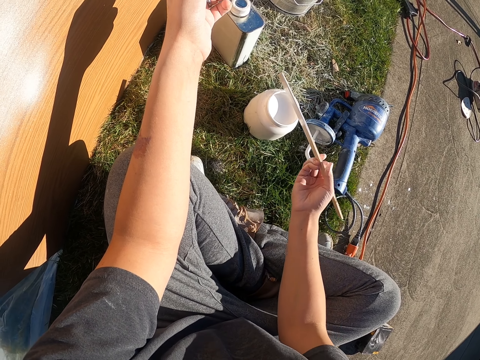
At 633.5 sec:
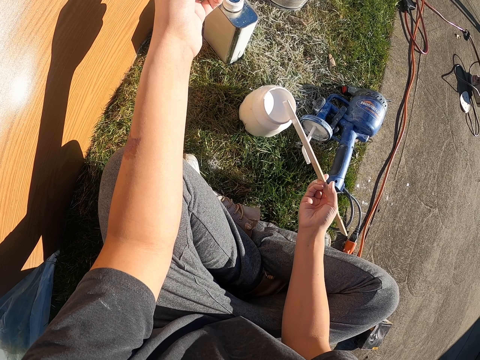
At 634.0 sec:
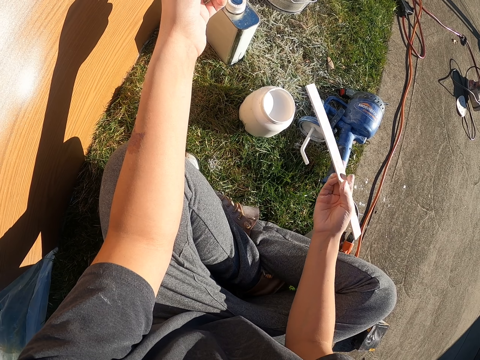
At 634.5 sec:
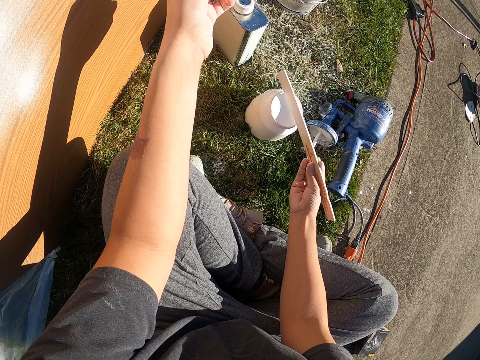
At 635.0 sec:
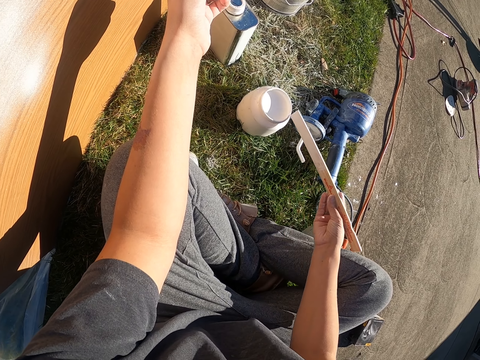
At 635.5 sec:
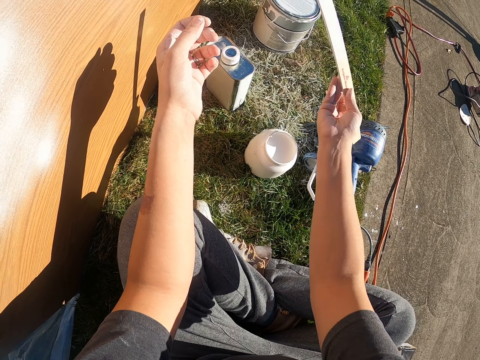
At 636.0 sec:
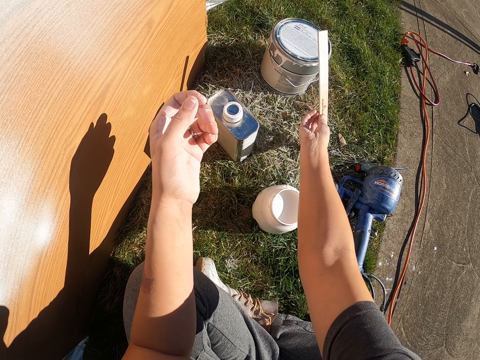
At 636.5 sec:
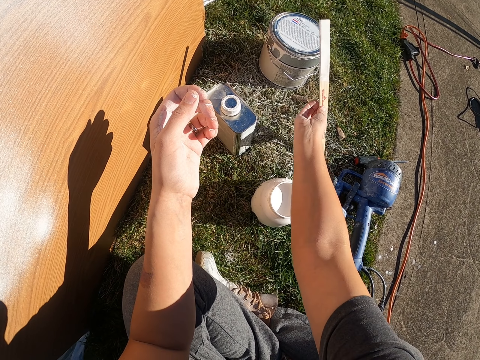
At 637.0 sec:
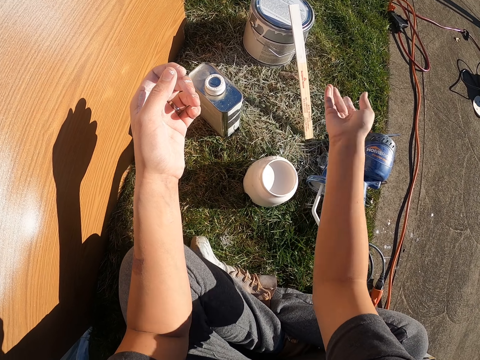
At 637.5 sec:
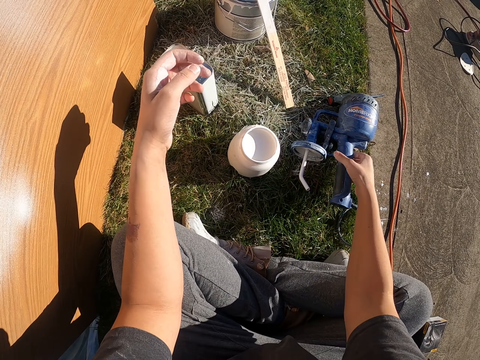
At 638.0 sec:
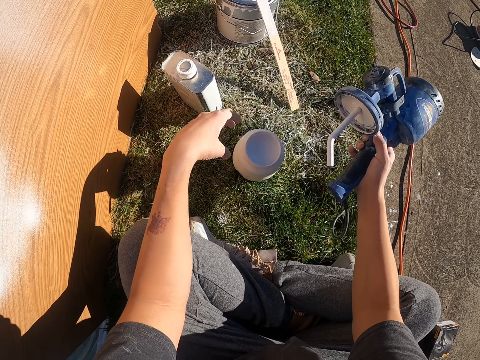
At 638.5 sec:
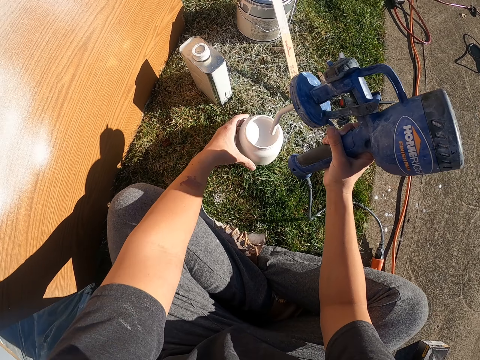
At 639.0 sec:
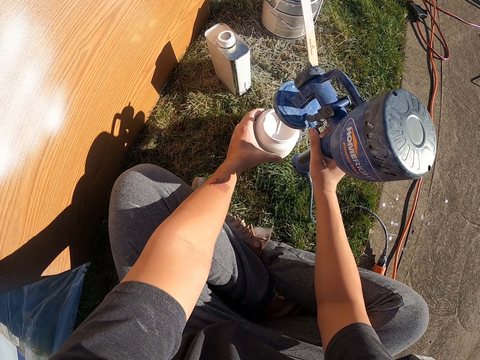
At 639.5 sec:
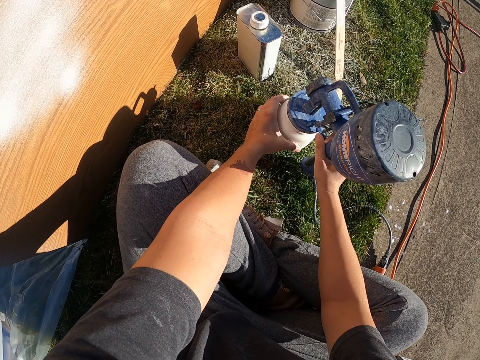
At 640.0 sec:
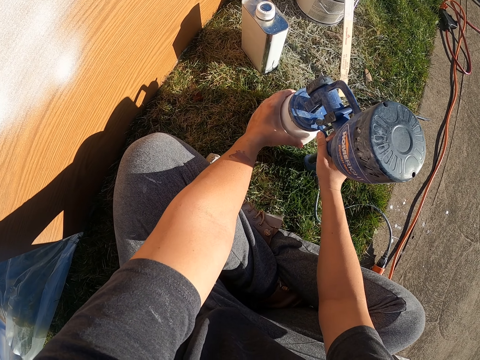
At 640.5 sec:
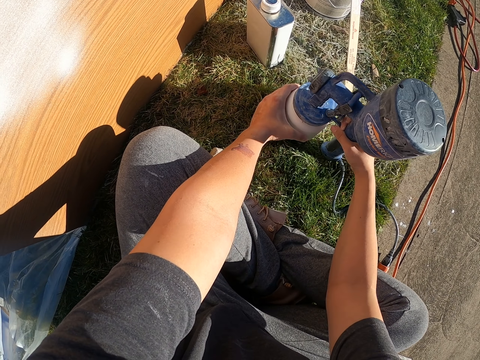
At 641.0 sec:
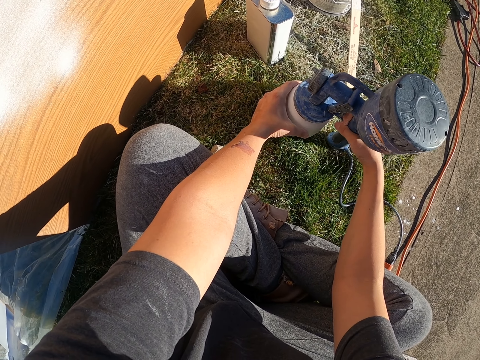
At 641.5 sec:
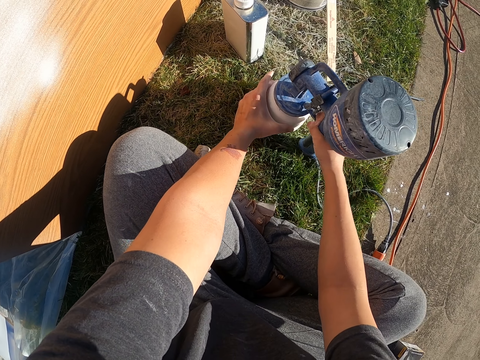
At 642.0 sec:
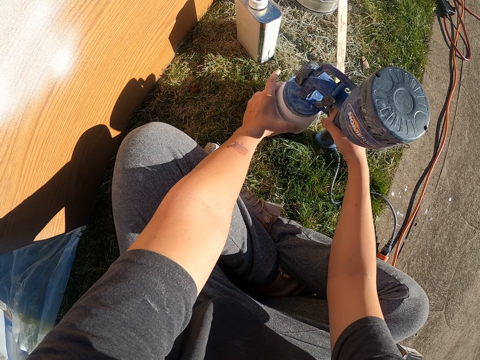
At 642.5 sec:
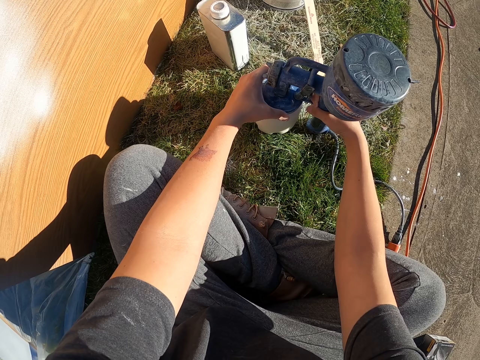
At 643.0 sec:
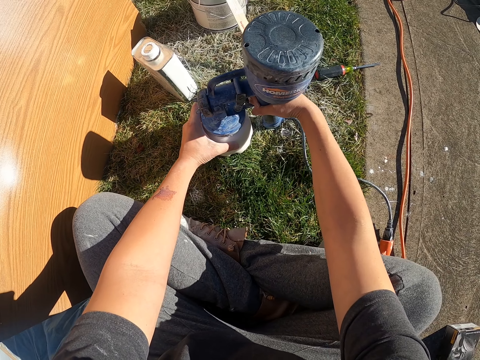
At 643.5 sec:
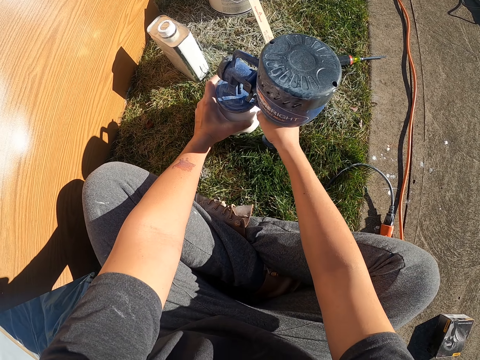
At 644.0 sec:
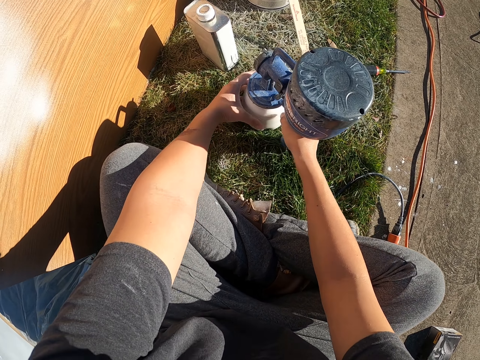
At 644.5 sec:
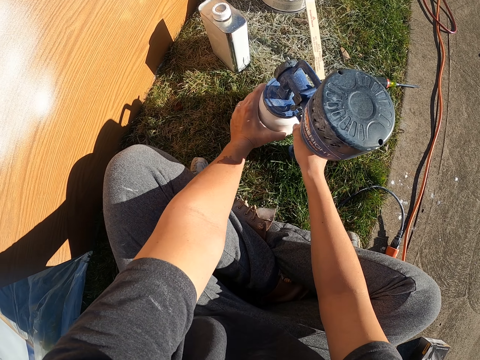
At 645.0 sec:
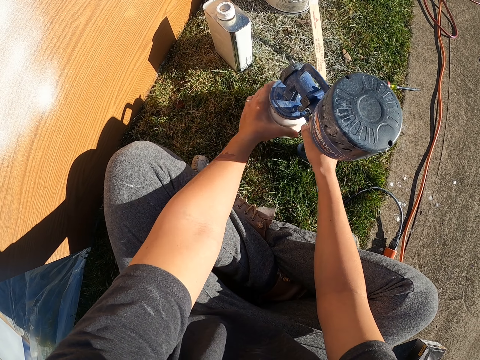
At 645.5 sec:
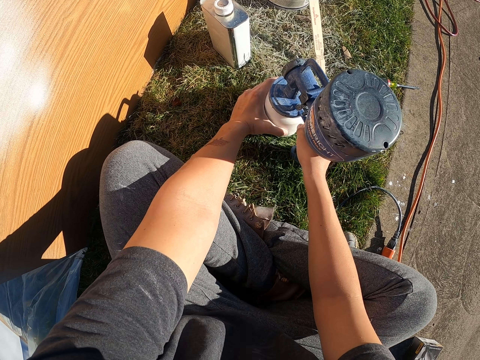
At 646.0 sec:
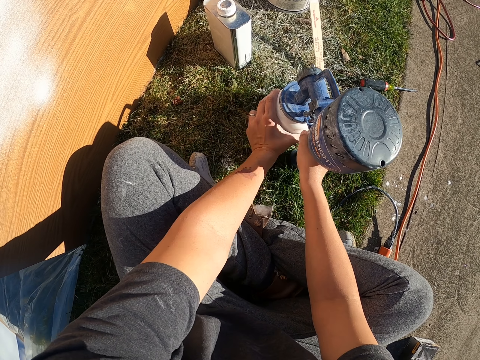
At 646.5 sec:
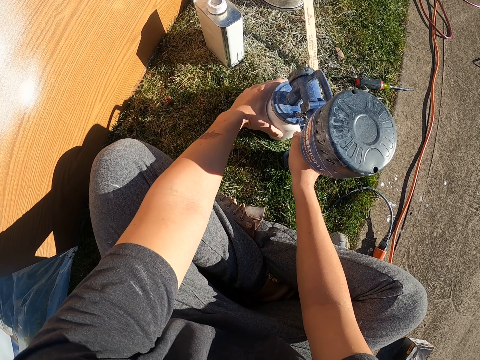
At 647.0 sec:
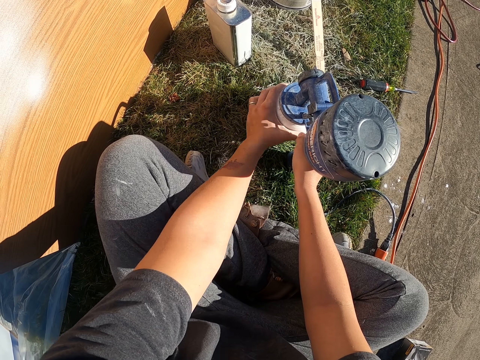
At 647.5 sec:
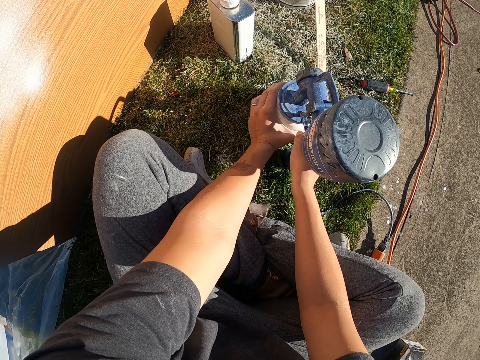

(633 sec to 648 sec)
The camera wearer leans the wood on the paint can or tin. They lift the spraying gun or paint sprayer. They place the paint sprayer in the tin. They fix the paint container to the spraying gun. They close the paint sprayer.

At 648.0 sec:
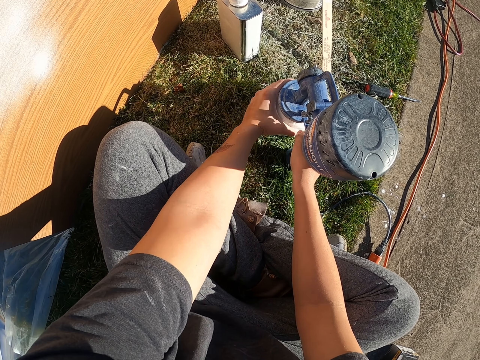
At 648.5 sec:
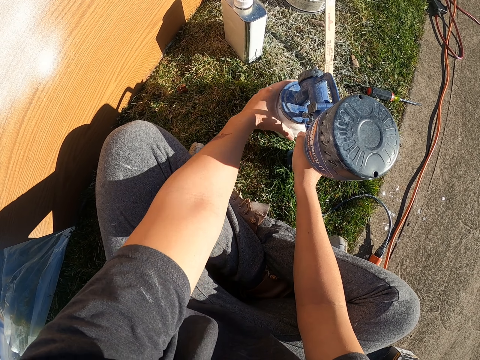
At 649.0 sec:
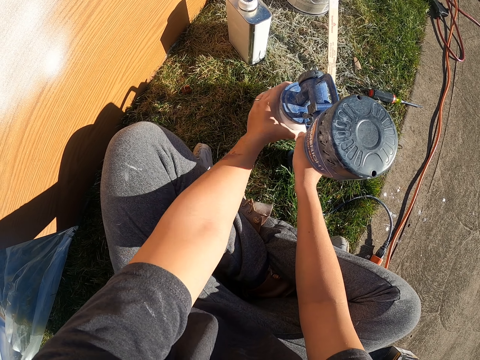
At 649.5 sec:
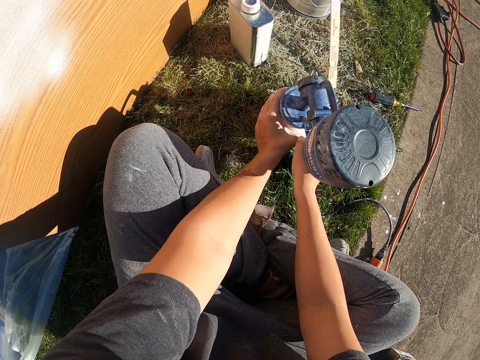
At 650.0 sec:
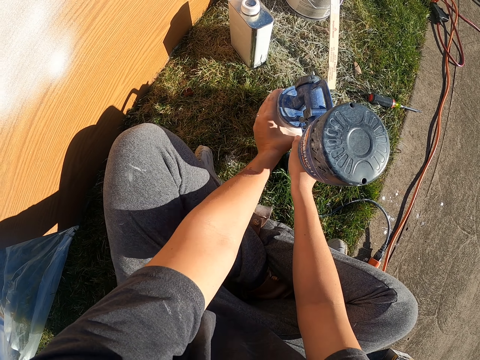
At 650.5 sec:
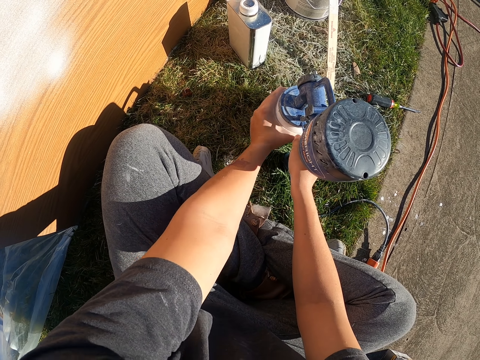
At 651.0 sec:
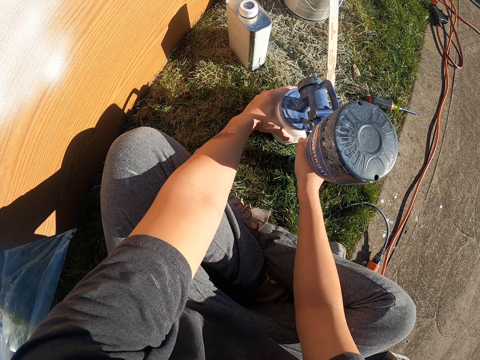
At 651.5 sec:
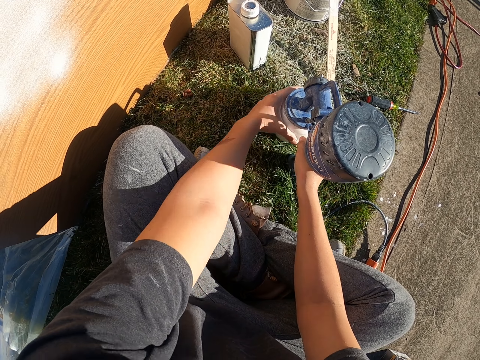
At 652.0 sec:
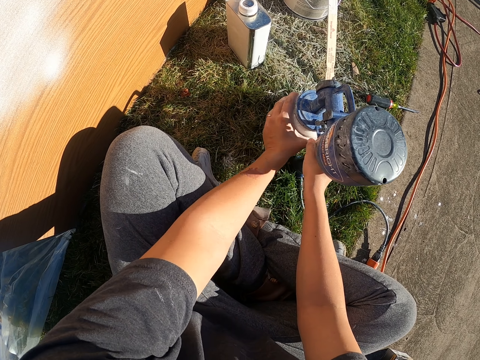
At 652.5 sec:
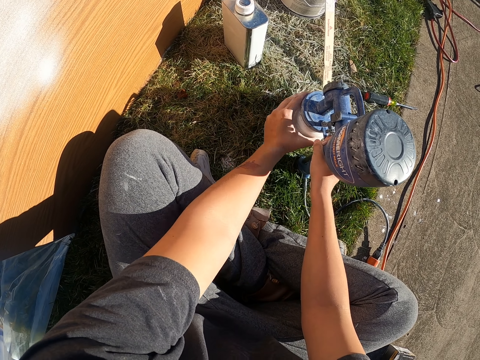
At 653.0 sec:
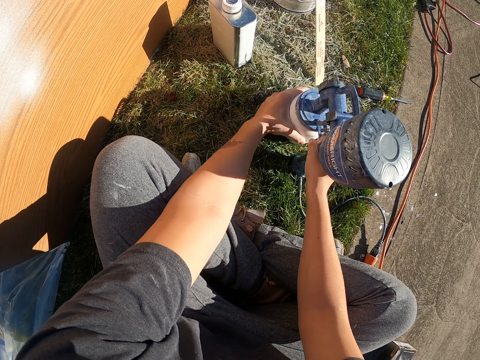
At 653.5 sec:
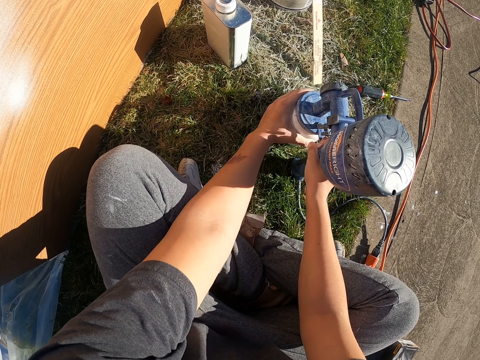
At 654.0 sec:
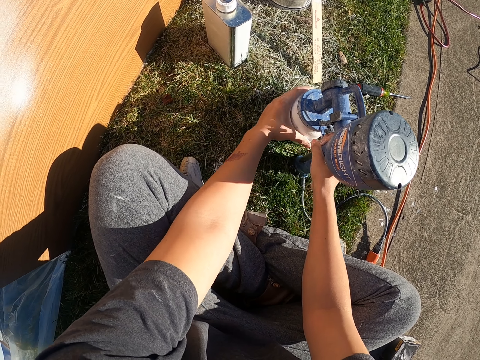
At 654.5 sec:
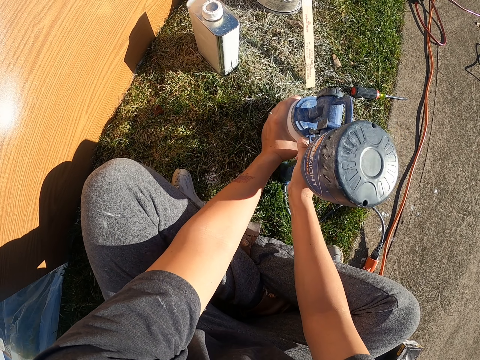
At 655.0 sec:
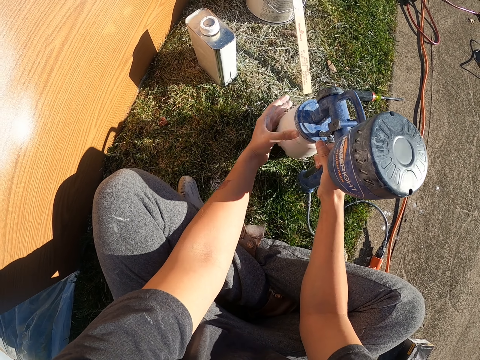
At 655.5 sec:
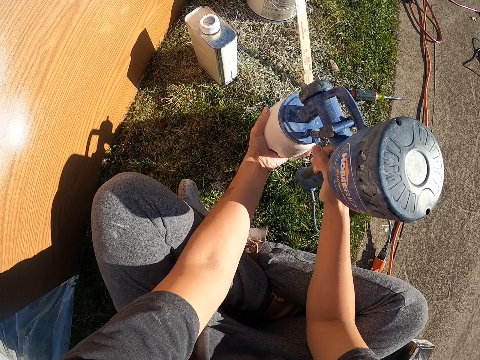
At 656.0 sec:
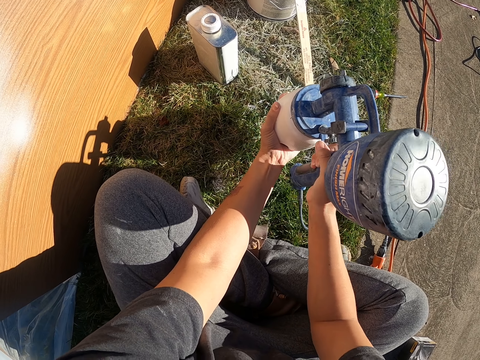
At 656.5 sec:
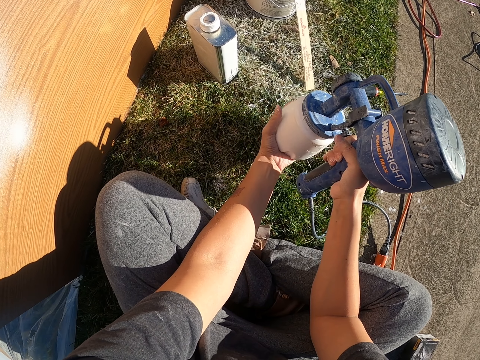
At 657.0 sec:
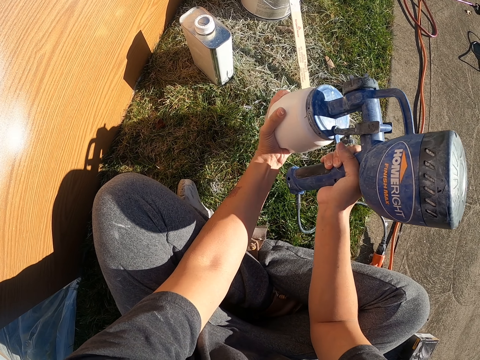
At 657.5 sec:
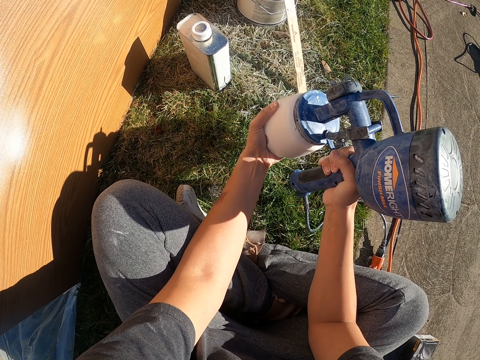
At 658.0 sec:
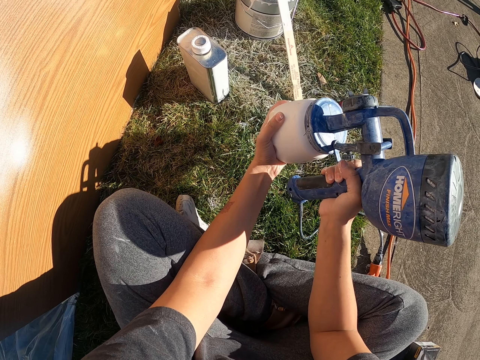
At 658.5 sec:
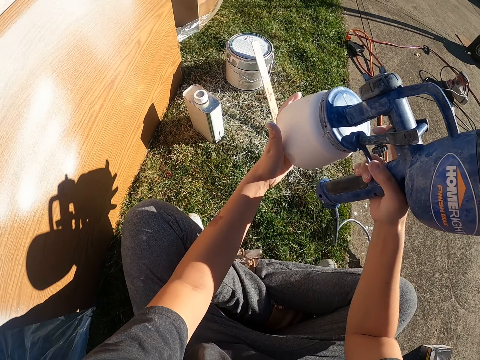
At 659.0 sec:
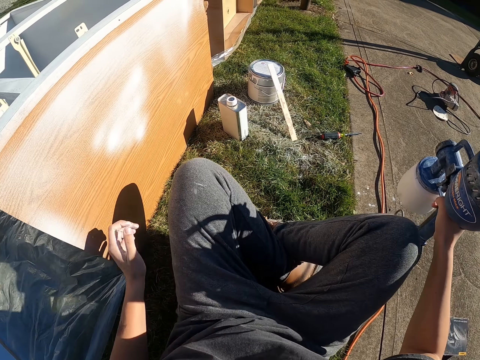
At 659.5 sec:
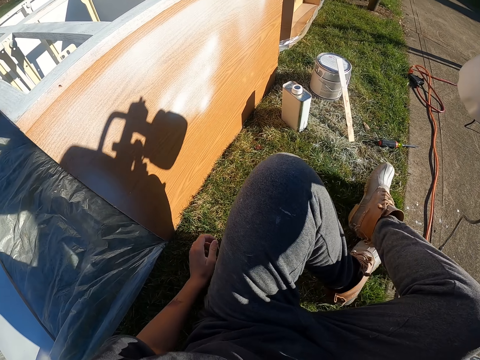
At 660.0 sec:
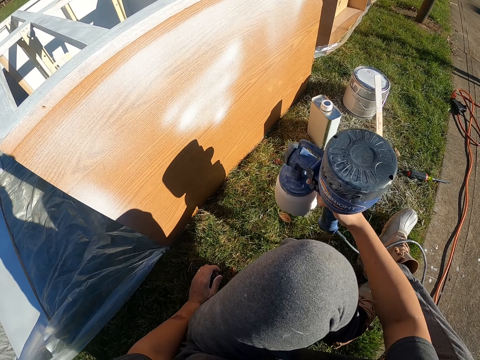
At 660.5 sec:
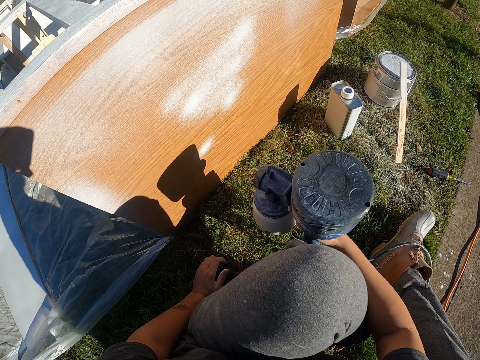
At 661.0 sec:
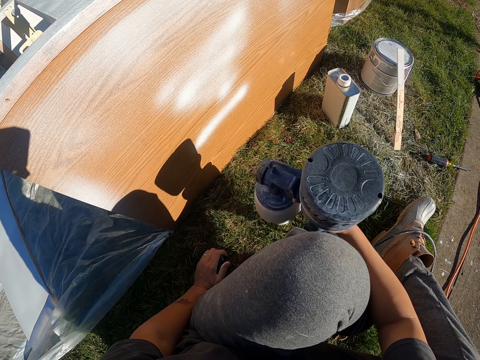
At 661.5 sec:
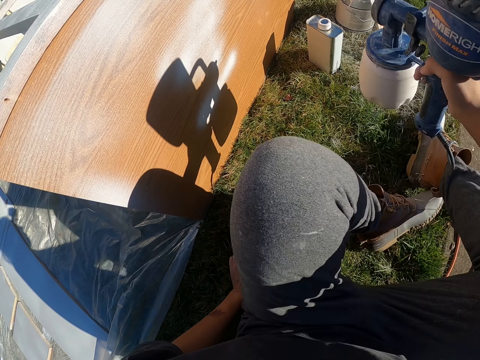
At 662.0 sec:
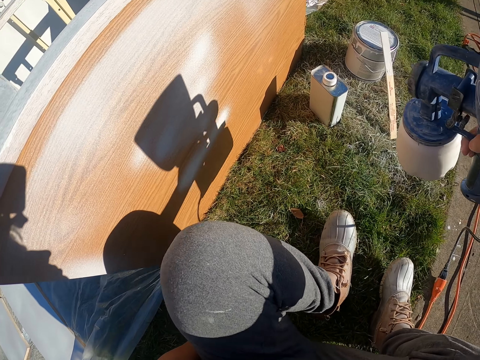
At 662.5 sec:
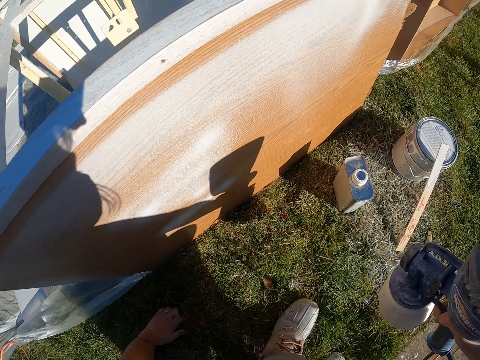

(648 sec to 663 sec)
The camera wearer stands up. They spray the wooden furniture. They stand up.
